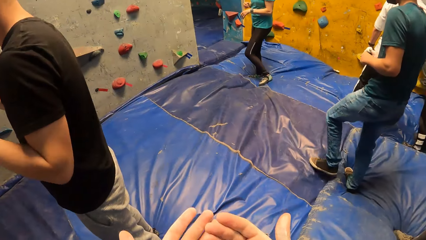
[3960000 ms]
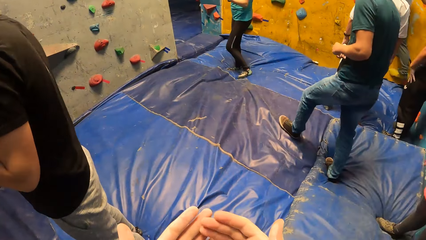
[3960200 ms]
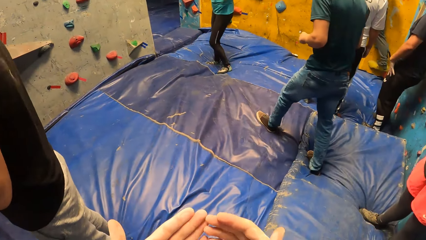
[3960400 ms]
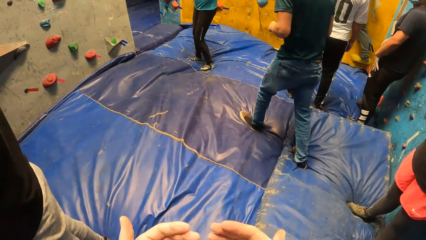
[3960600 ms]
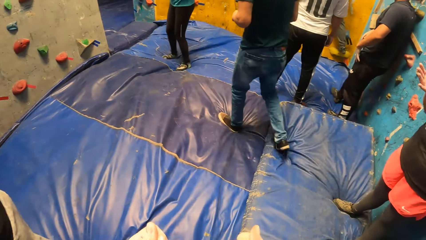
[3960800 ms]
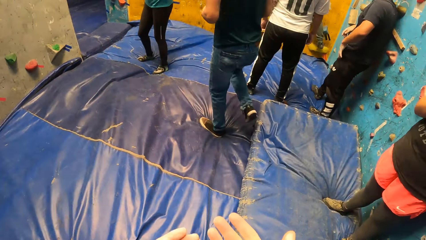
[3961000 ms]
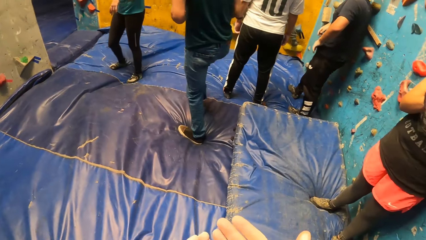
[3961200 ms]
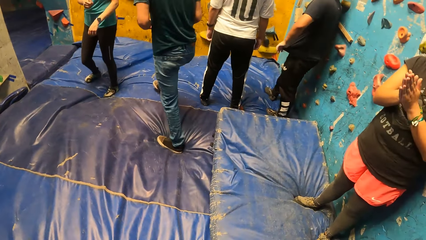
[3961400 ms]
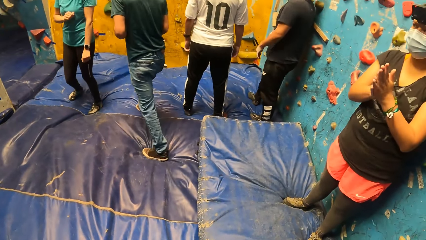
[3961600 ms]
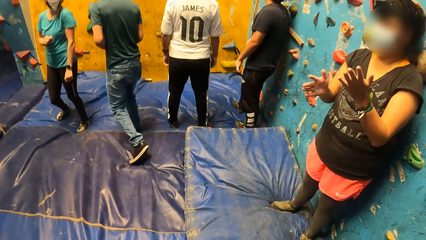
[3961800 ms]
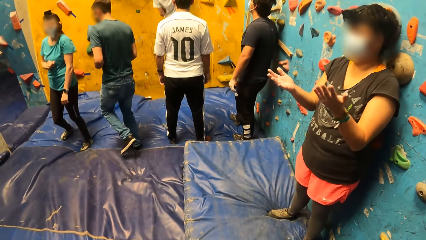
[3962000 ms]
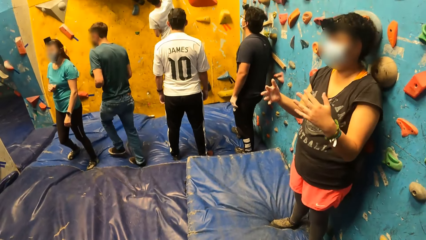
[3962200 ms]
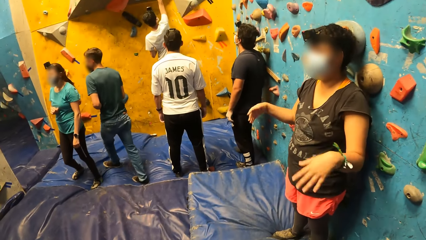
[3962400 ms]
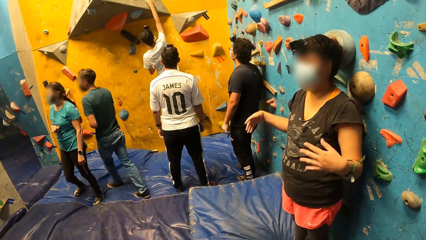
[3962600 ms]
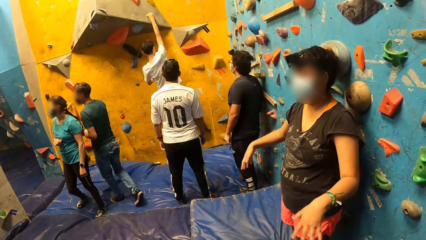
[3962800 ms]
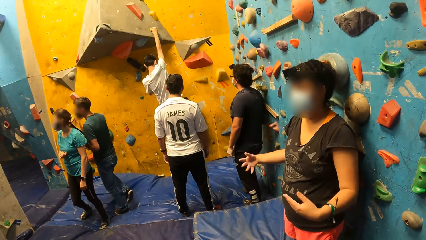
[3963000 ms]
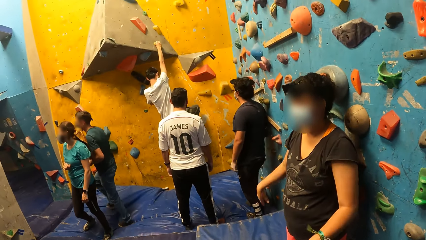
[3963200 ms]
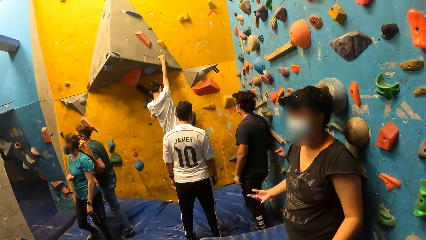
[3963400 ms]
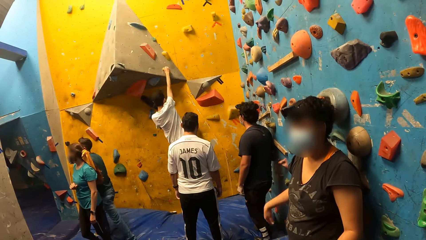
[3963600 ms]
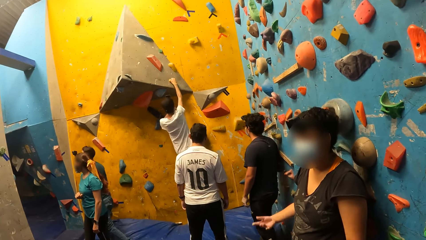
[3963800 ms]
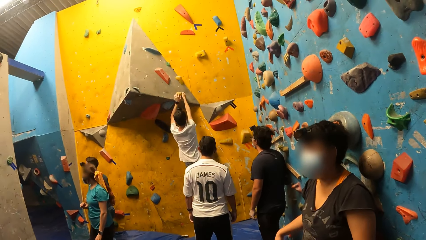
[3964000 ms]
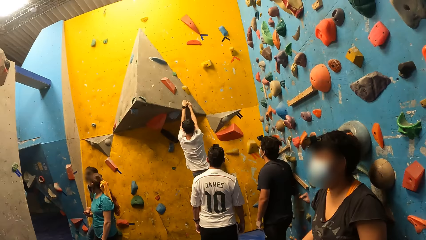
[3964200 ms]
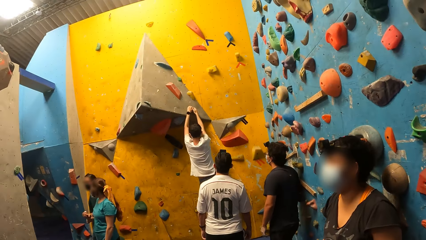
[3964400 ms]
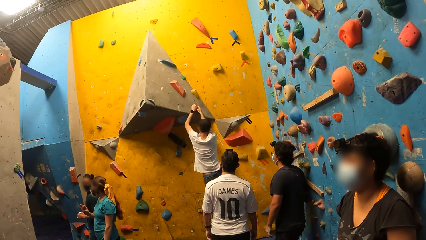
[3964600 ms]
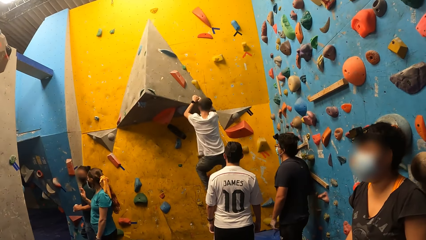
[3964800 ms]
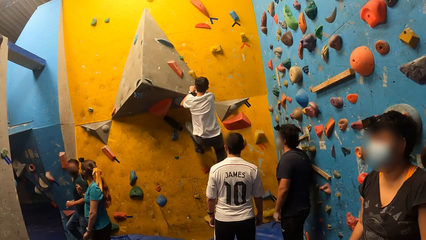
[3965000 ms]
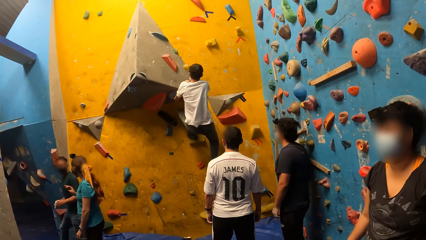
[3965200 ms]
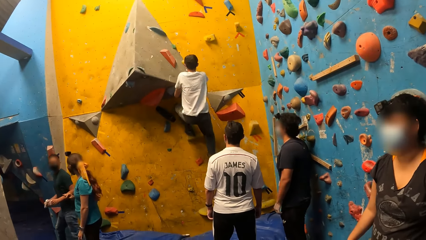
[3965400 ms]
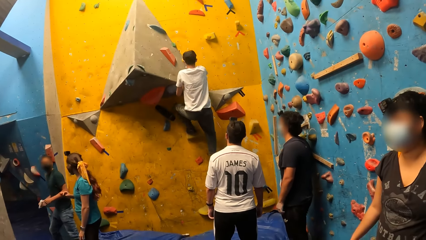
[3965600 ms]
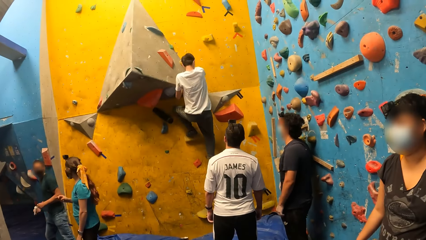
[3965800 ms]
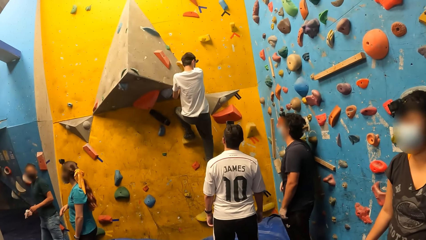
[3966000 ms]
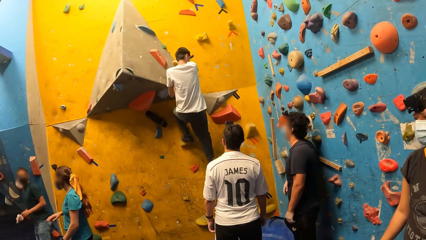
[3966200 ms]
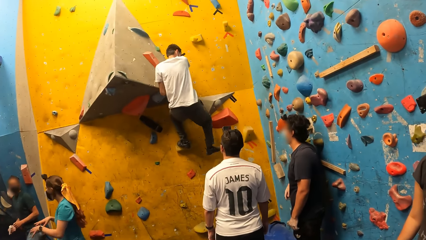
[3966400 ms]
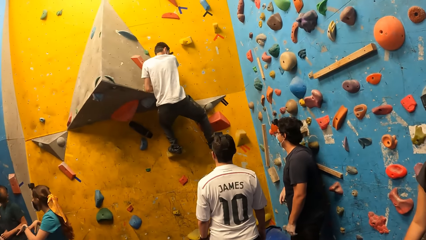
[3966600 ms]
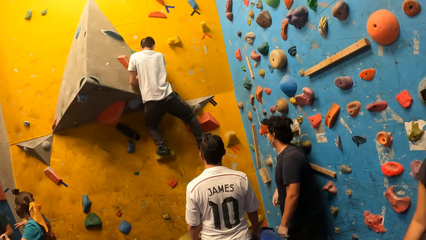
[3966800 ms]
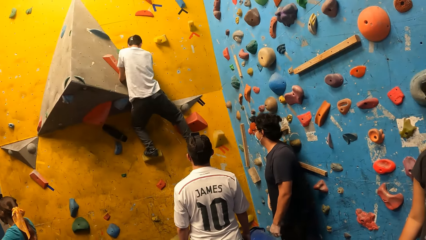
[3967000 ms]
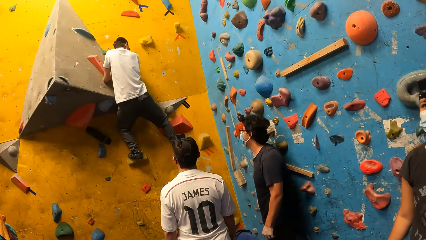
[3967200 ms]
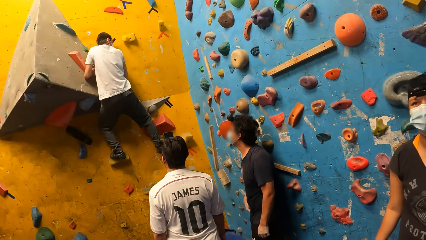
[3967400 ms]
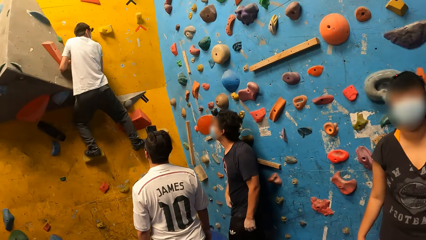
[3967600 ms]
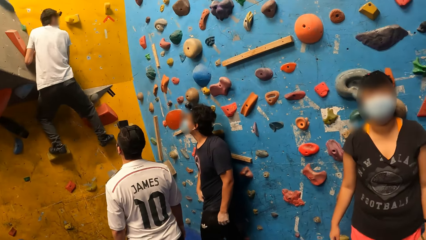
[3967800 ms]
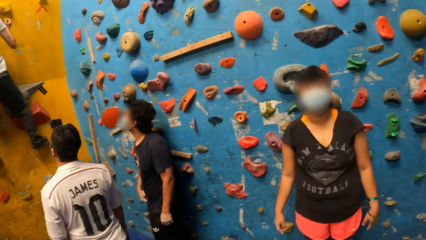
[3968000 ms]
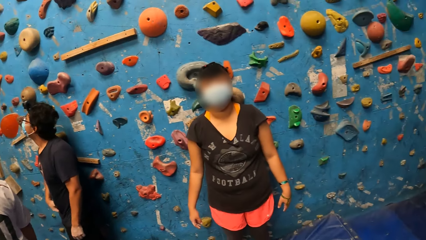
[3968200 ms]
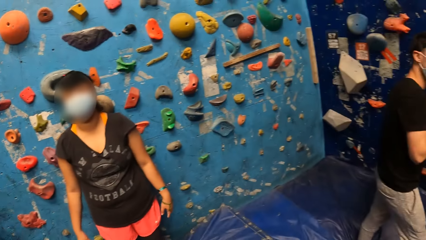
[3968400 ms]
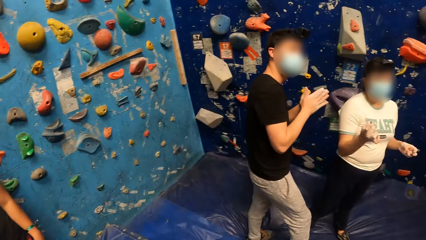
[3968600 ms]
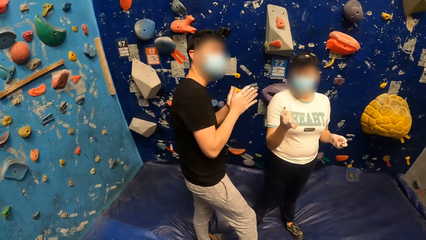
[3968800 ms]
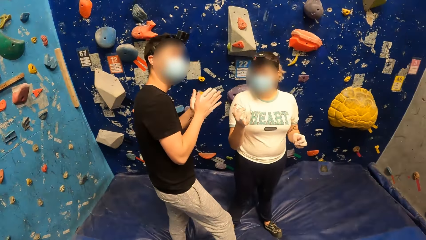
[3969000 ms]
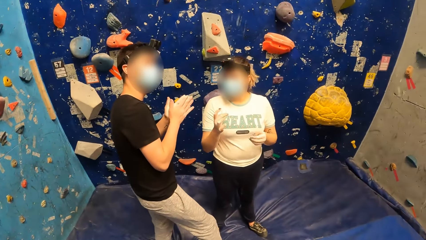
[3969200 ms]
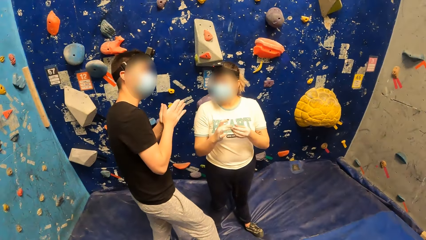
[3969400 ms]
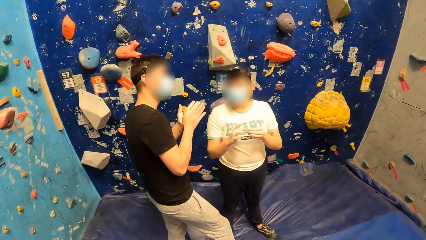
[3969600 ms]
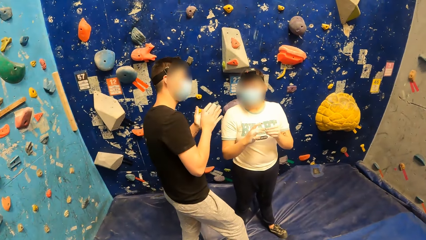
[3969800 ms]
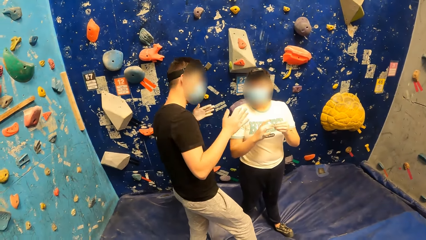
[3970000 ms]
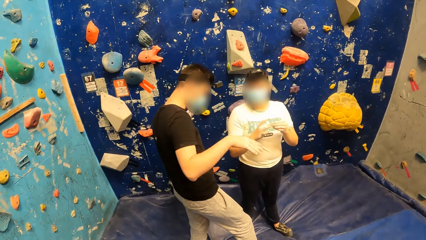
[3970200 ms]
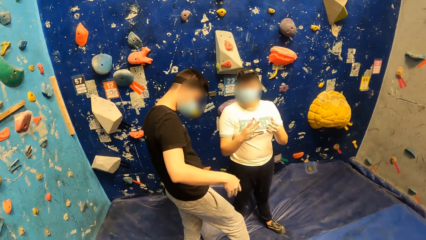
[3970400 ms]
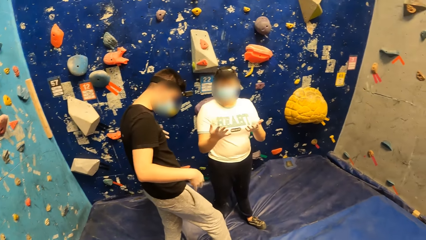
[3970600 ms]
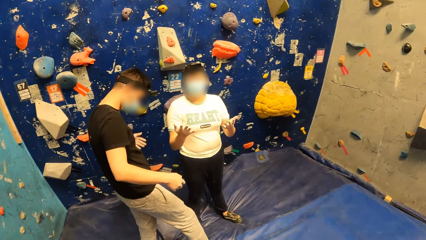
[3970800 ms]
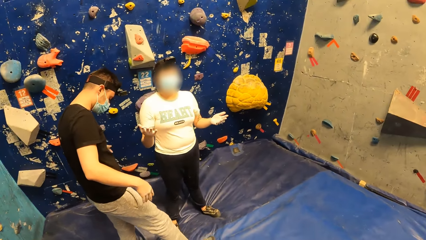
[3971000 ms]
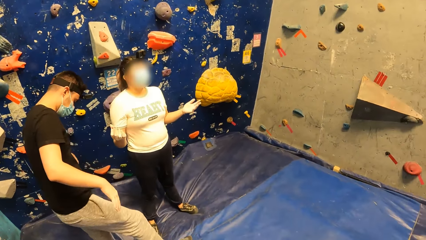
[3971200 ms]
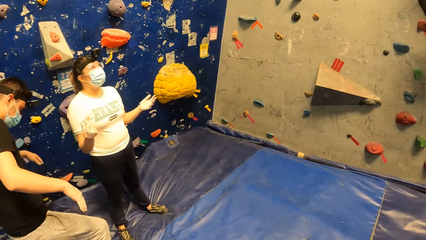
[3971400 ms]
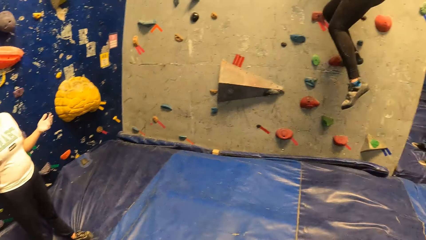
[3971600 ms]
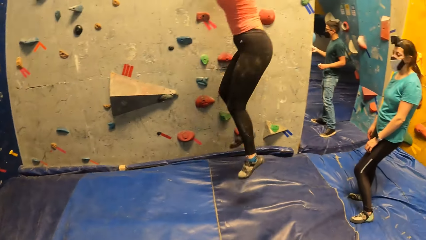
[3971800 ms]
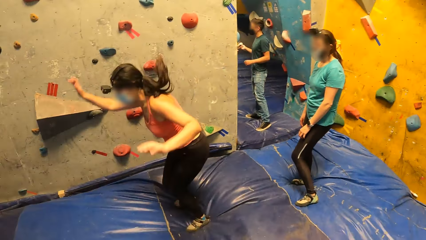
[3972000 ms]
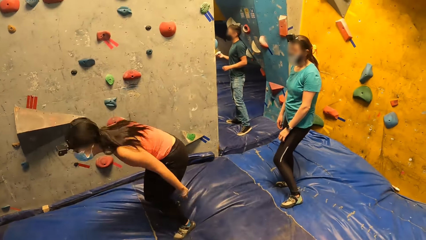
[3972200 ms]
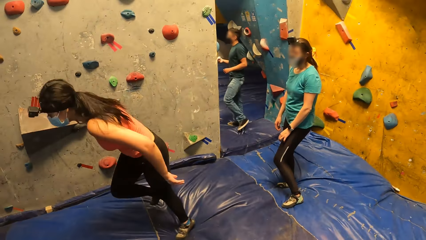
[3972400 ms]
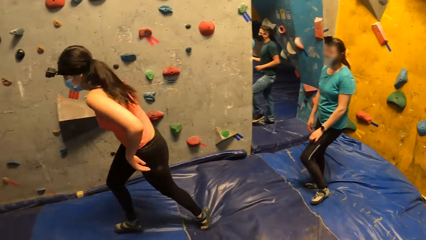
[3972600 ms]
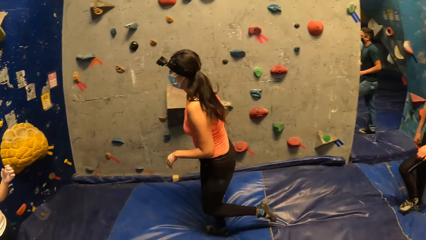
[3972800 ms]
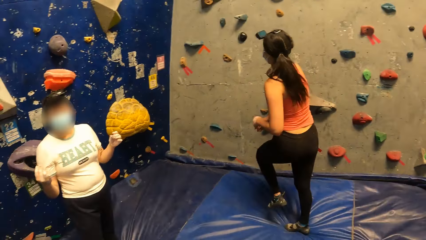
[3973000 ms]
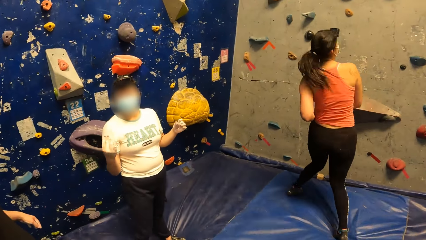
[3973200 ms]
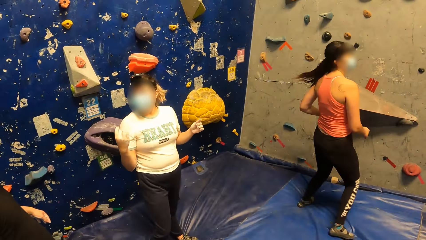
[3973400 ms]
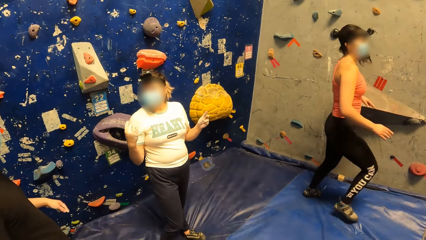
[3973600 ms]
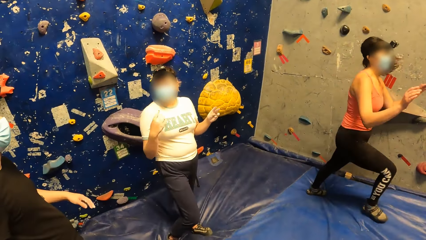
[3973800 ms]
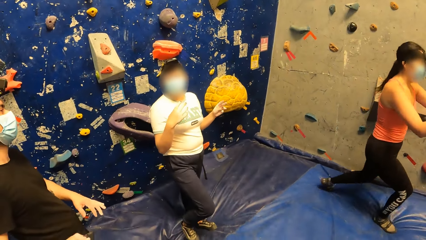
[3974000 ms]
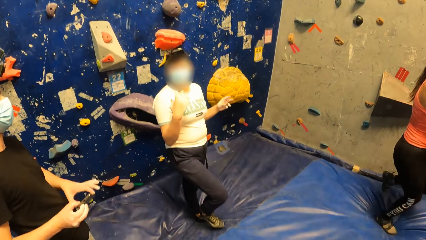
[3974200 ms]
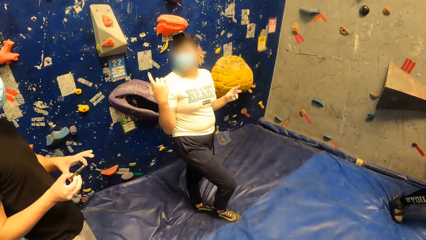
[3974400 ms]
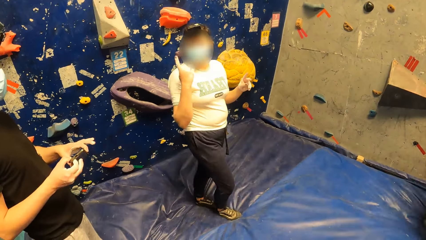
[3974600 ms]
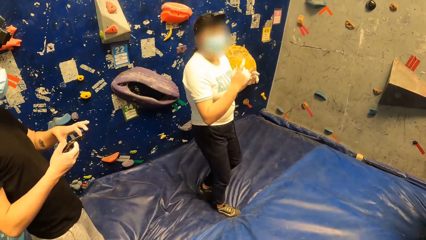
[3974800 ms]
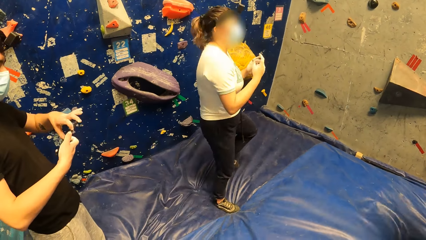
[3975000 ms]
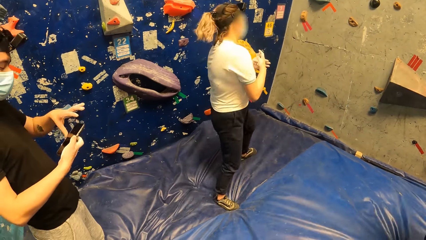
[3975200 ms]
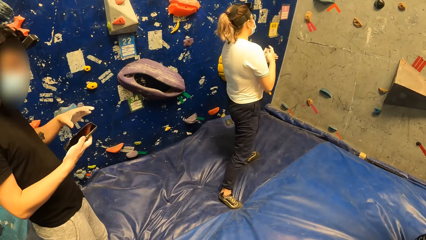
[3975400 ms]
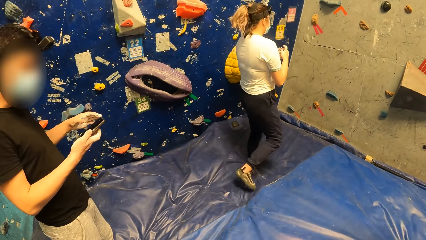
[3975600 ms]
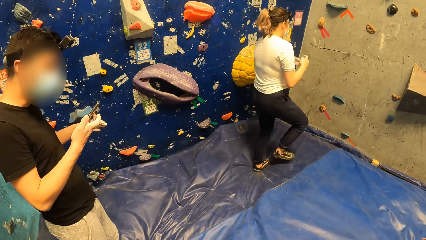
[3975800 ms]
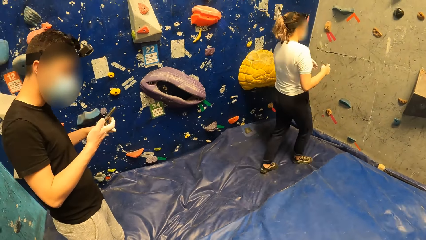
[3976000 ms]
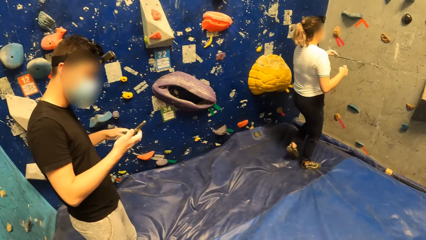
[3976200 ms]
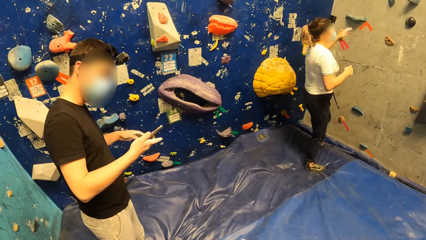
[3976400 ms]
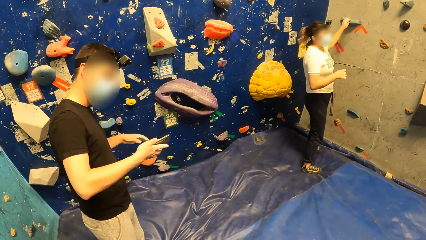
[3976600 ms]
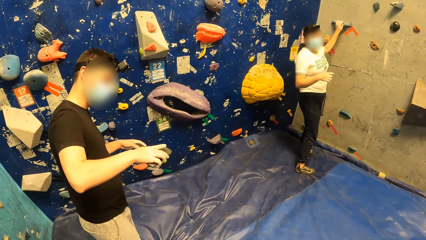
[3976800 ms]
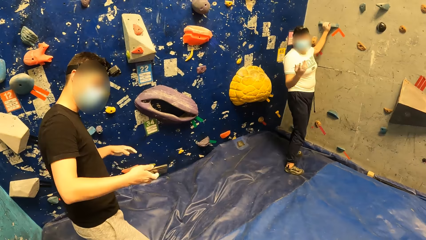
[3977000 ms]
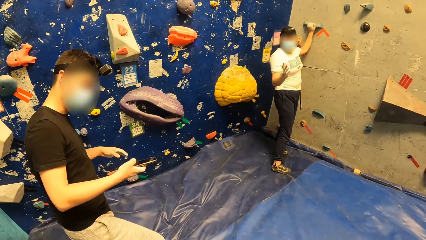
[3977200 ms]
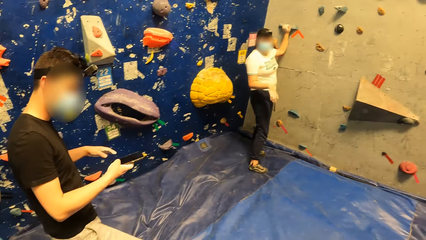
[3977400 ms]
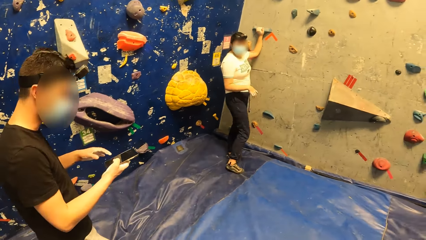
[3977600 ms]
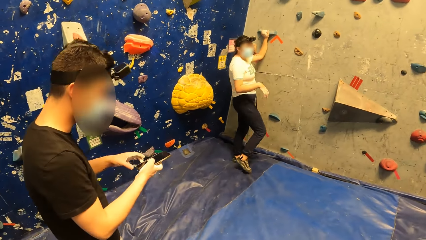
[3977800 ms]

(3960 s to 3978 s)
A man walks around the room. Another man climbs the bouldering wall. The camera wearer looks around the room. A woman jumps off the climbing board. The woman runs on the bouncing mat. A third man operates a mobile phone with his right hand. Another woman holds a boulder on the bouldering wall with her left hand.
